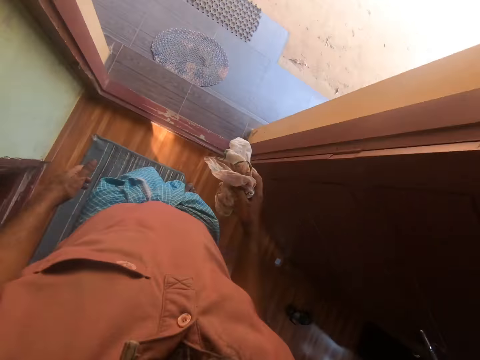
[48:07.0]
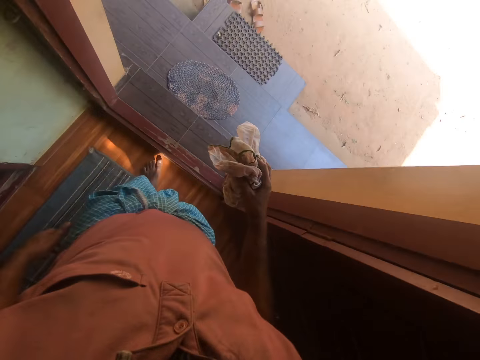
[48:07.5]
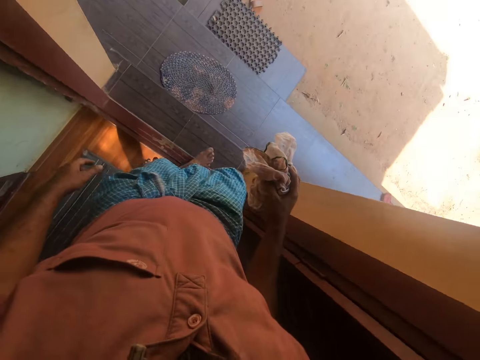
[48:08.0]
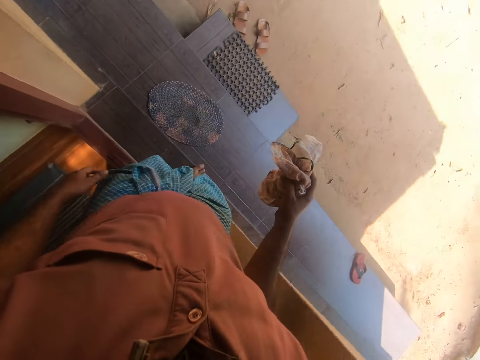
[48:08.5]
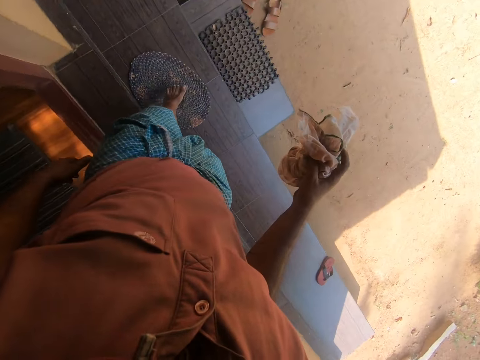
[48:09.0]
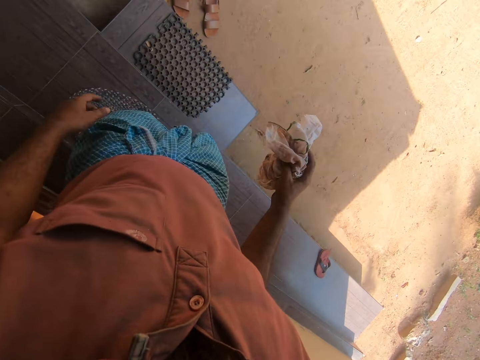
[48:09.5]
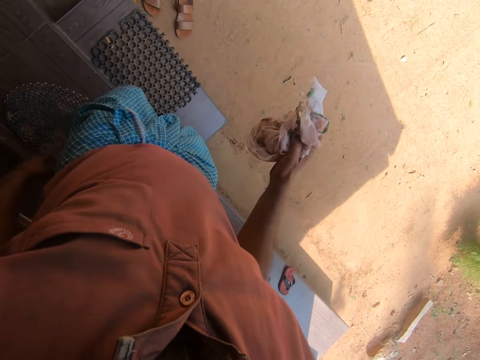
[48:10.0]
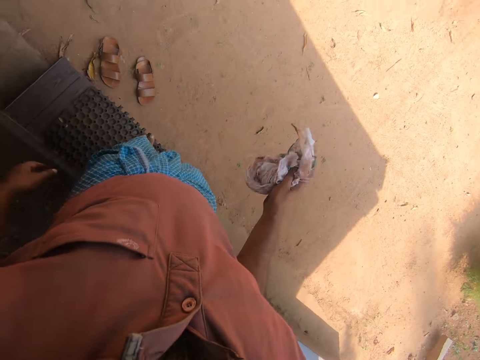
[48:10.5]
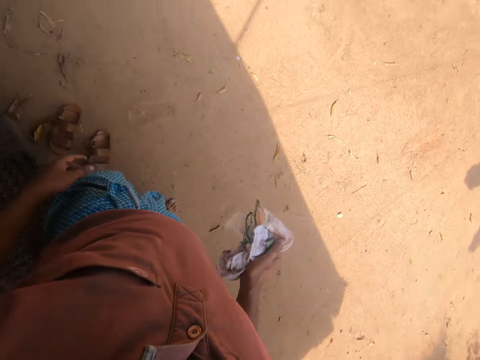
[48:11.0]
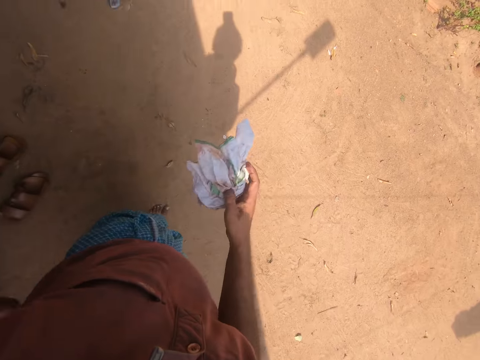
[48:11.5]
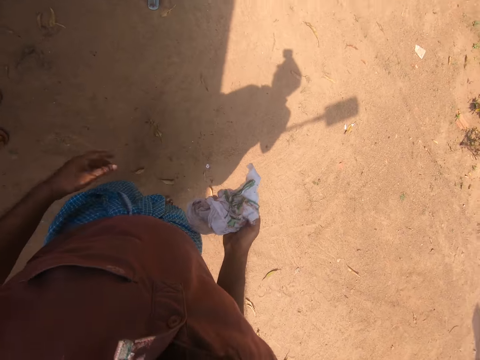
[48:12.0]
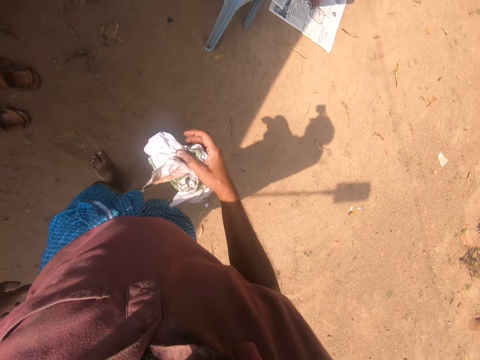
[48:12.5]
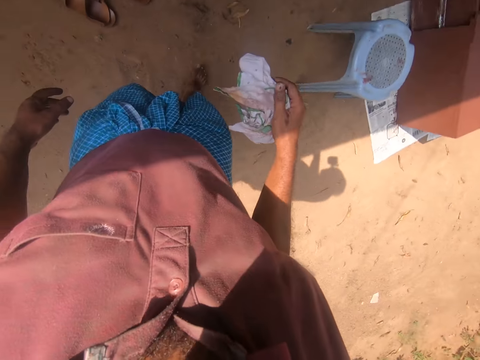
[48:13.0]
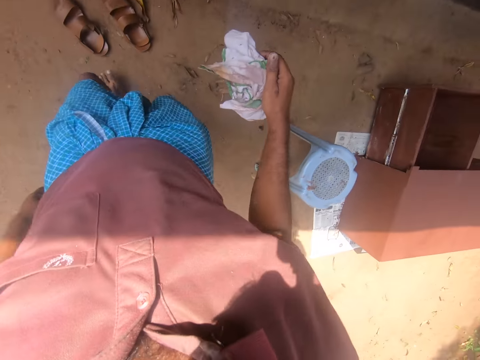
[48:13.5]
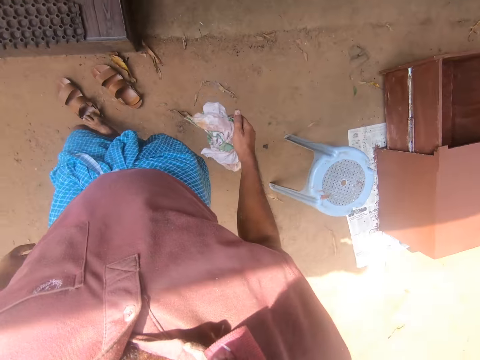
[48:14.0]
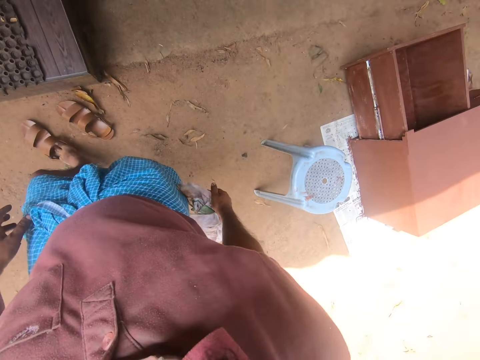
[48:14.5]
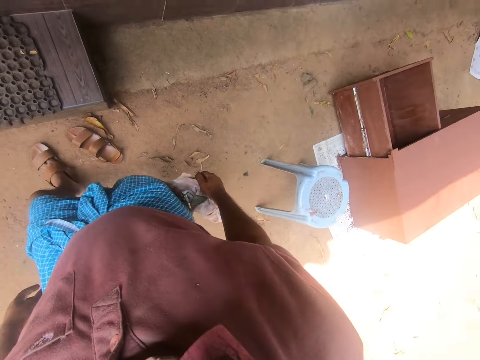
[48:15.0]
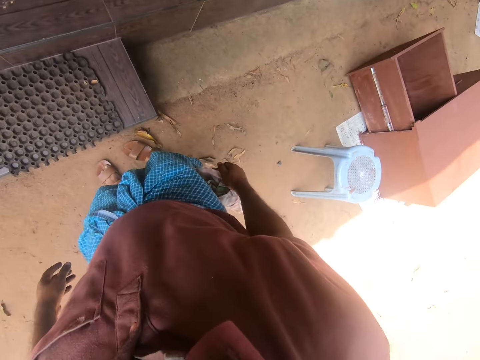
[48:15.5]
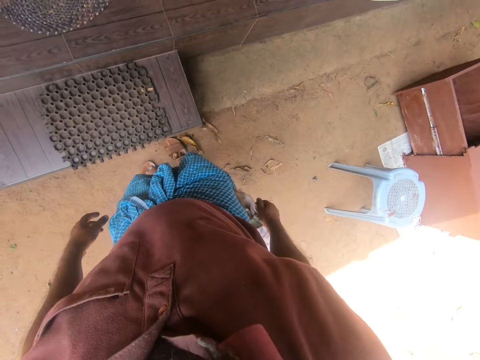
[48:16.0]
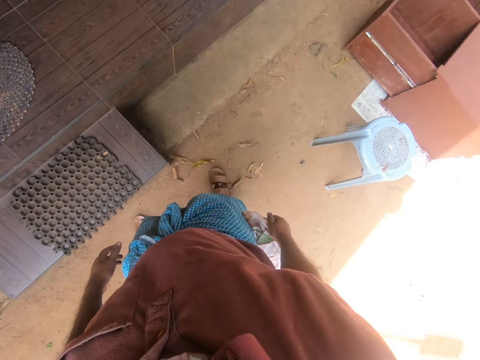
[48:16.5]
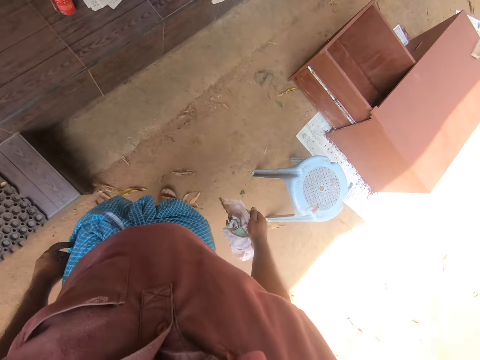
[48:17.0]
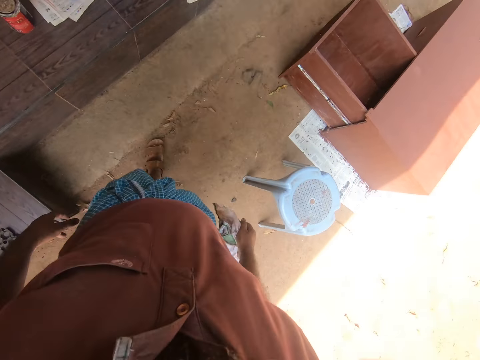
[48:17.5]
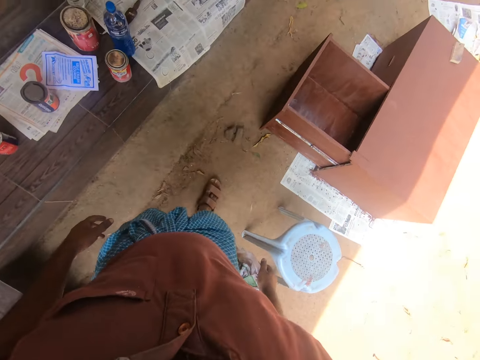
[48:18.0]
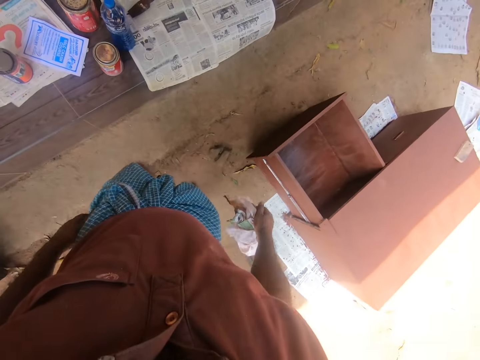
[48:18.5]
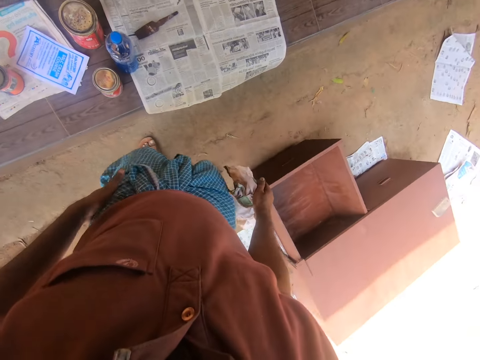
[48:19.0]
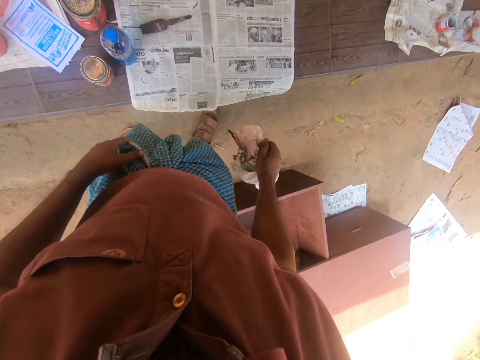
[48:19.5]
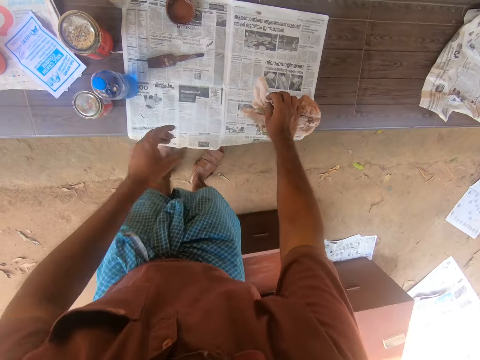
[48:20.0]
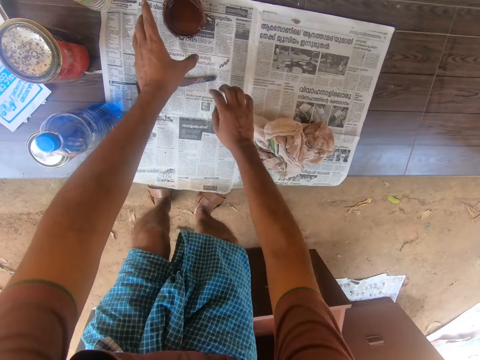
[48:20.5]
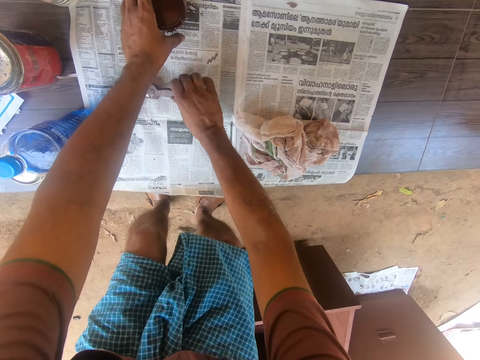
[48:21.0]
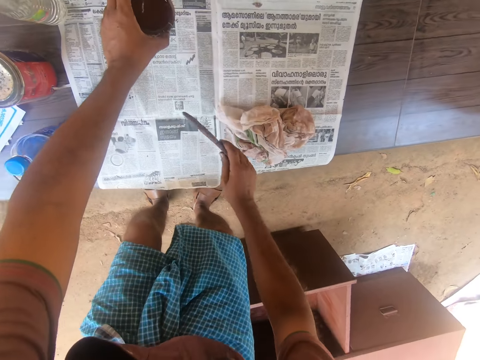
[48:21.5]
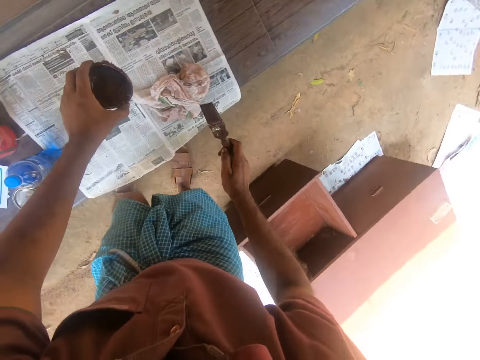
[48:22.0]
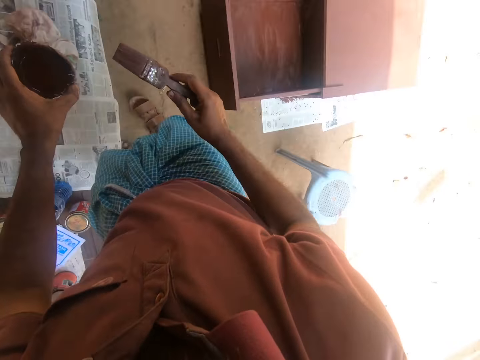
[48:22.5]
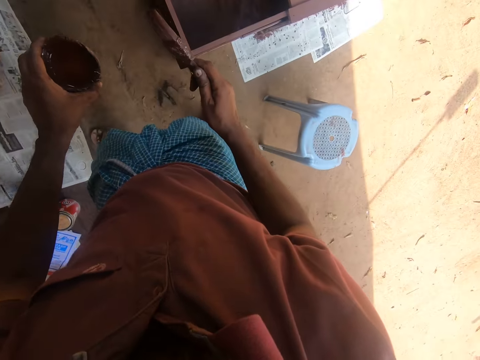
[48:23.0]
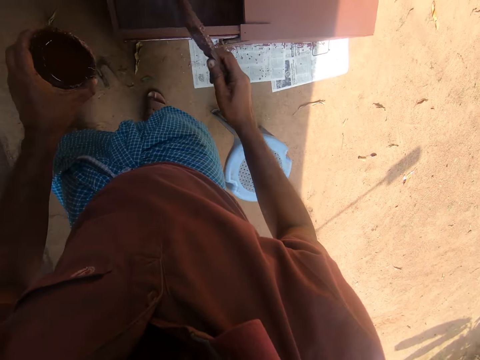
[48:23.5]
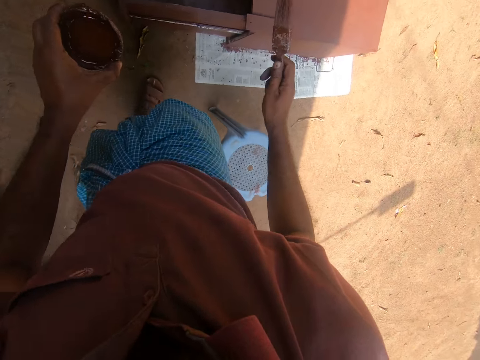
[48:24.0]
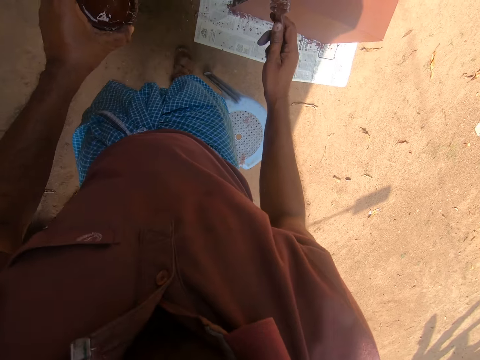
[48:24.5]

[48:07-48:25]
The camera wearer wears his slippers. He walks. He drops a cloth on a paper. He picks up a paintbrush from the paper with his right hand and picks up a paint can from the paper with his left hand. He walks around.

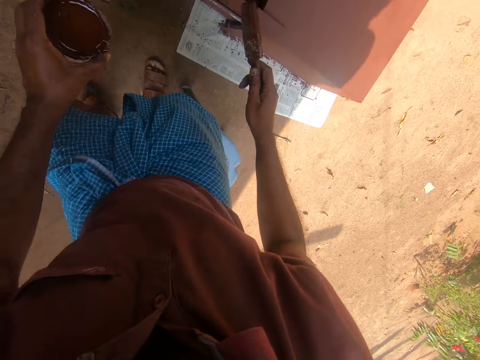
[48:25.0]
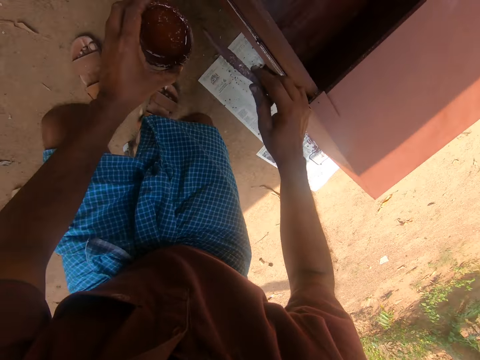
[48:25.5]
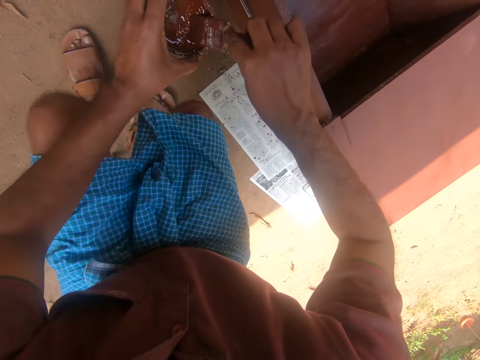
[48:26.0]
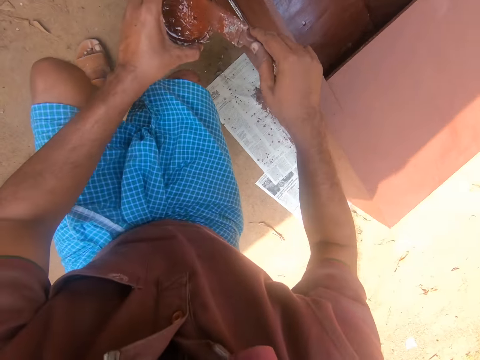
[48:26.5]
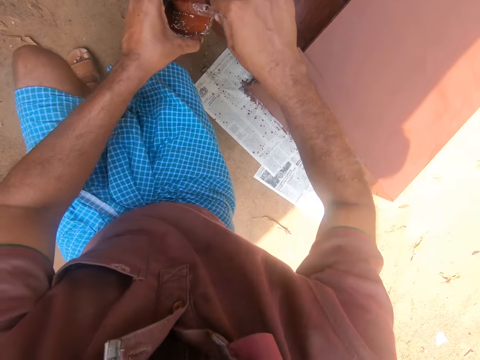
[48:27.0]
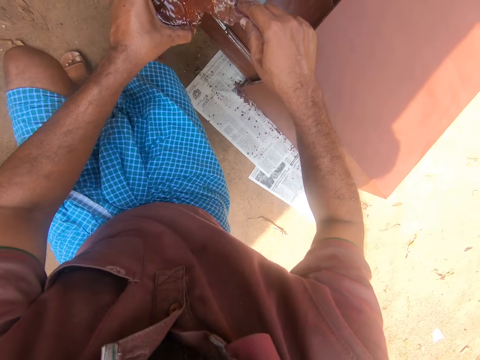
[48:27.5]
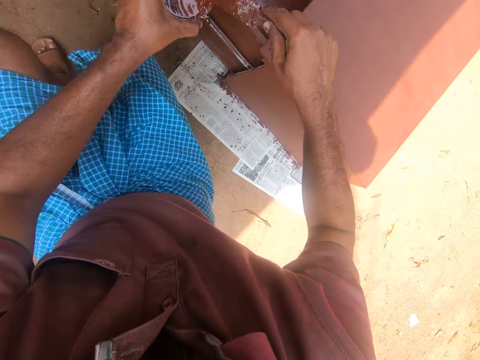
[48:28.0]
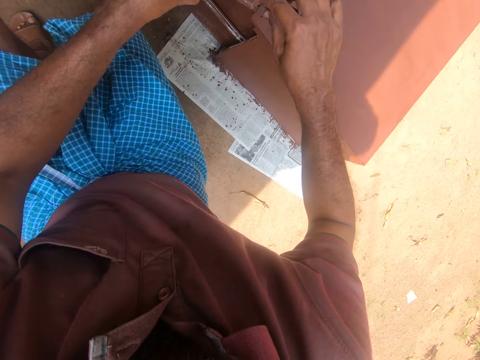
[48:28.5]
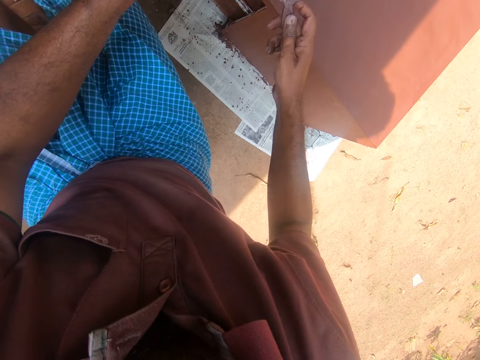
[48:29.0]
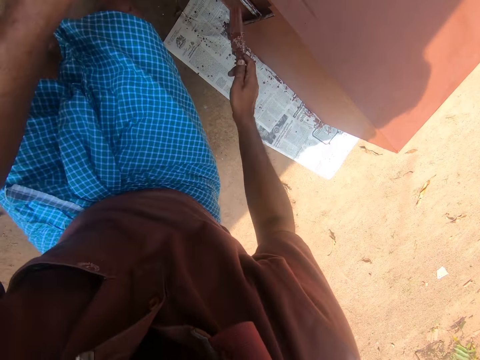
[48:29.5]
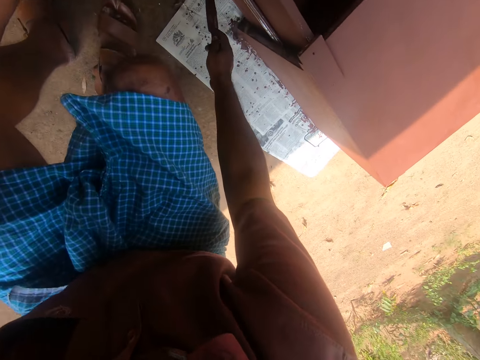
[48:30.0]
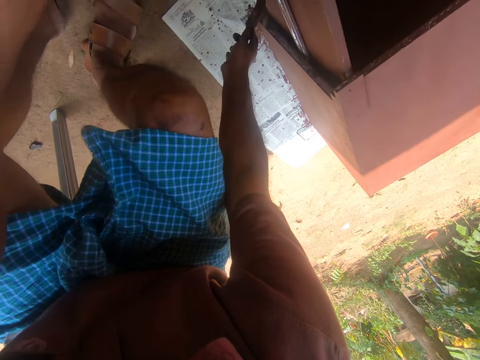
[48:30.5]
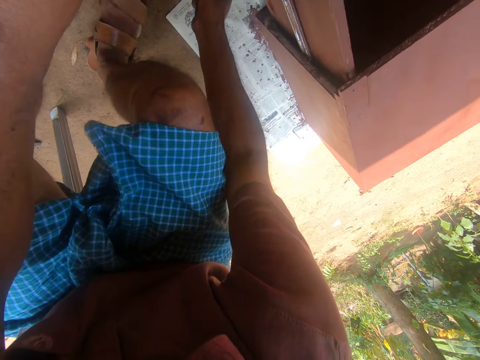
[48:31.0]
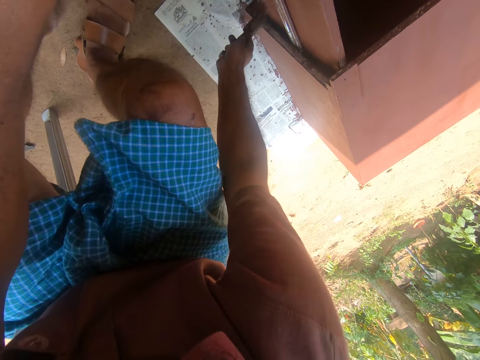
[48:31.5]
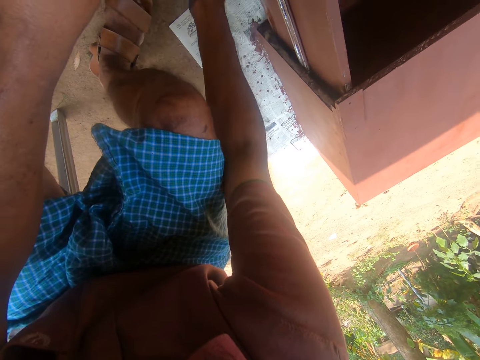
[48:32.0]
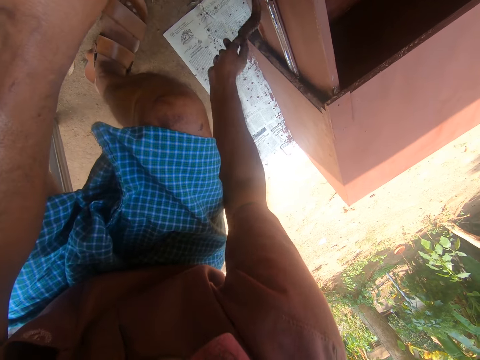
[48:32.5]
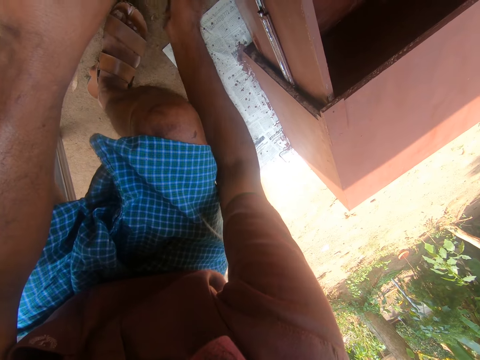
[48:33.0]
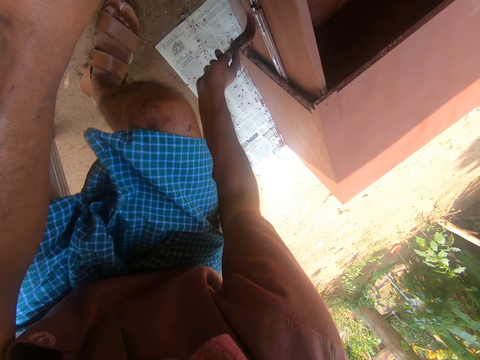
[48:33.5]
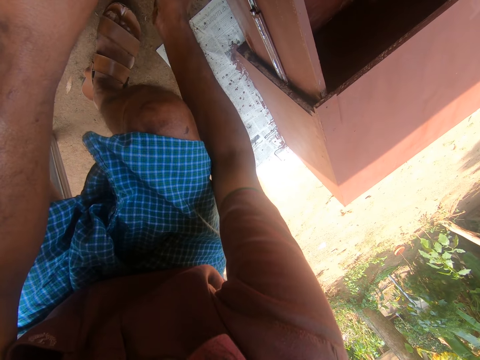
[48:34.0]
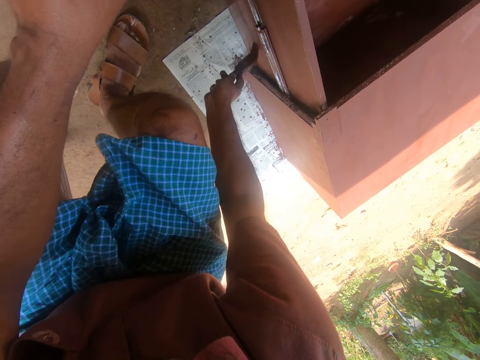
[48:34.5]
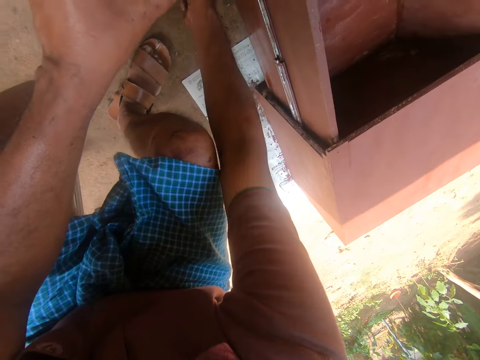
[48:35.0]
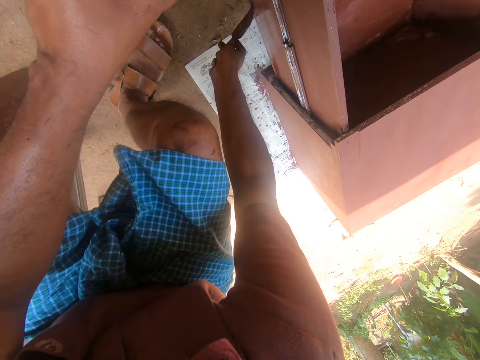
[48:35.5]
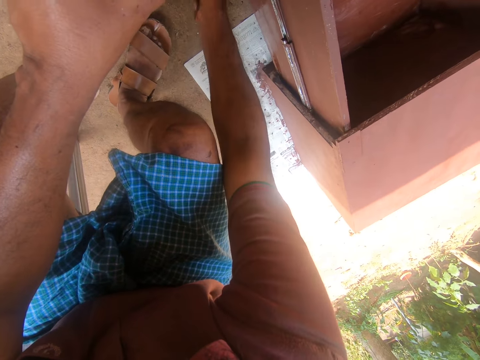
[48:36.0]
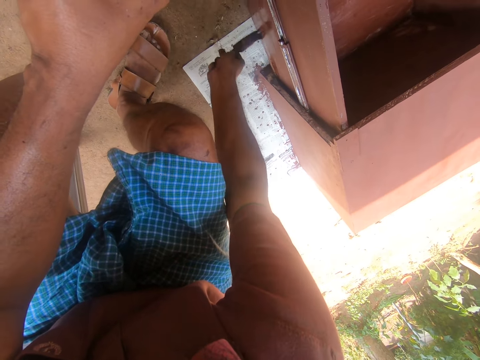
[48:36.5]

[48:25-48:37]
The camera wearer sits on a chair. They take paint from the paint can or paintbucket with the paintbrush. They remove the paintbrush in the paintbucket. They rub the paintbrush on the top of the paint can. They squat. They paint the wooden furniture with the paintbrush.
